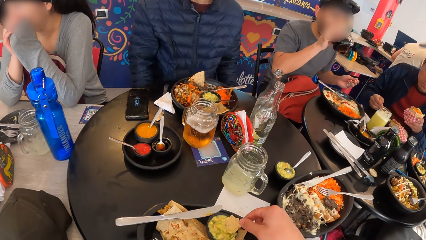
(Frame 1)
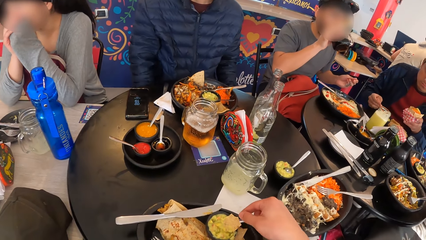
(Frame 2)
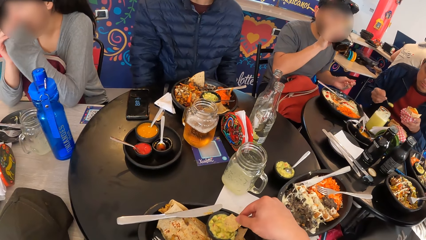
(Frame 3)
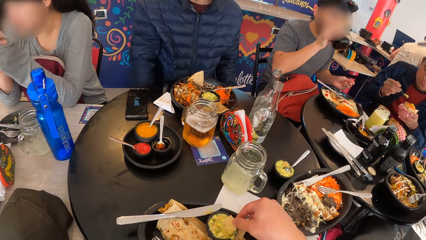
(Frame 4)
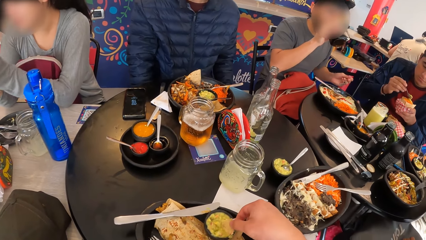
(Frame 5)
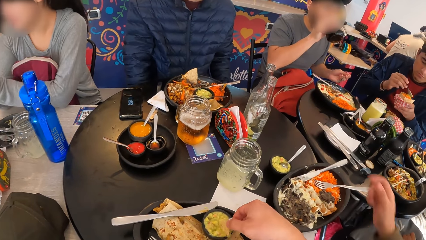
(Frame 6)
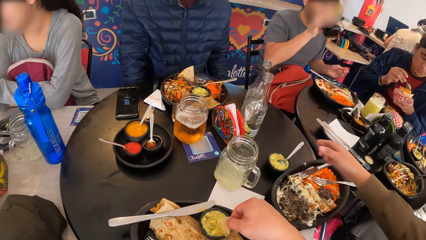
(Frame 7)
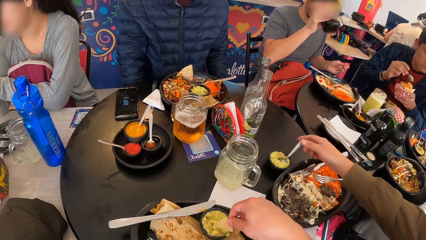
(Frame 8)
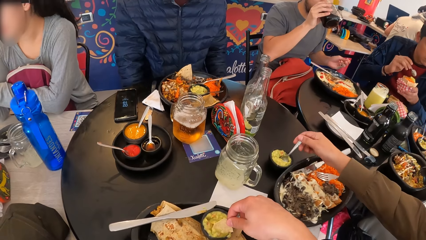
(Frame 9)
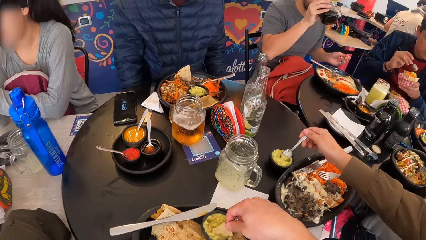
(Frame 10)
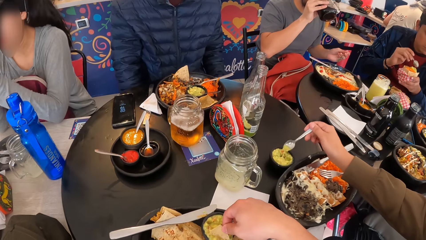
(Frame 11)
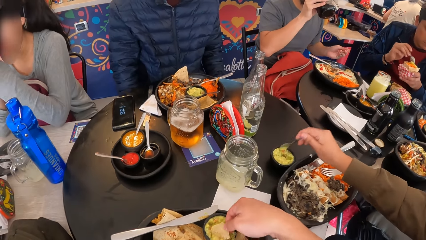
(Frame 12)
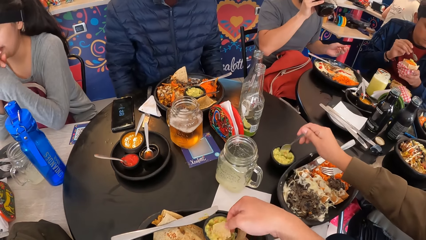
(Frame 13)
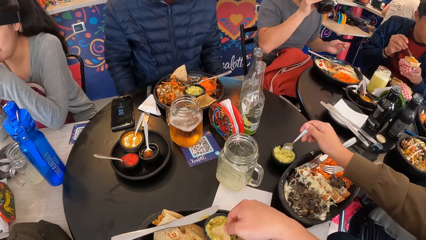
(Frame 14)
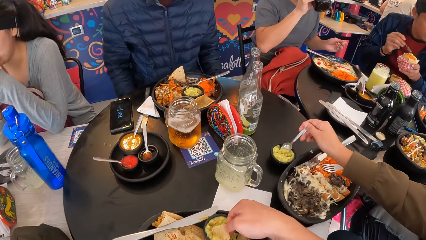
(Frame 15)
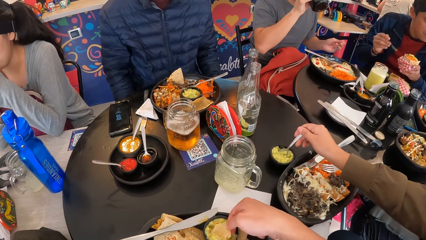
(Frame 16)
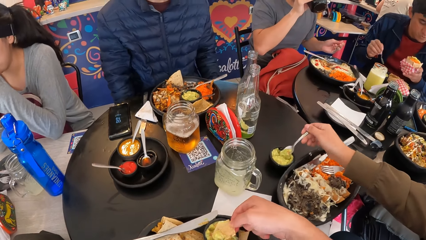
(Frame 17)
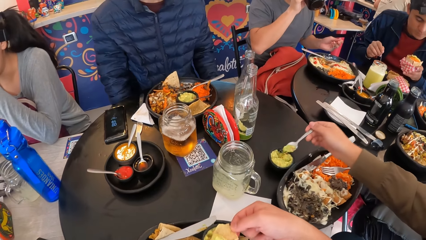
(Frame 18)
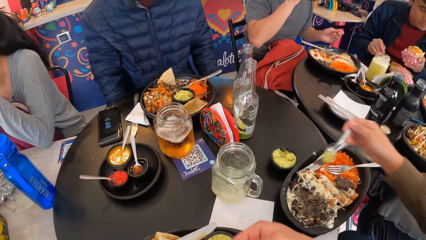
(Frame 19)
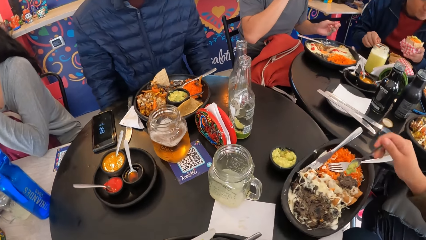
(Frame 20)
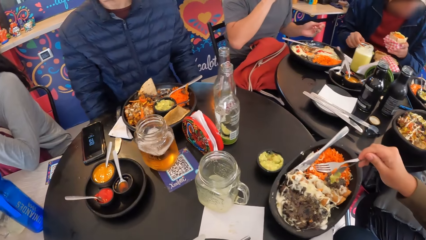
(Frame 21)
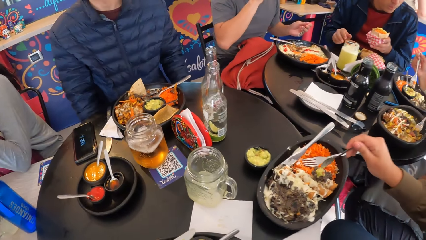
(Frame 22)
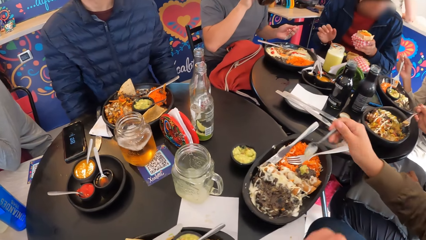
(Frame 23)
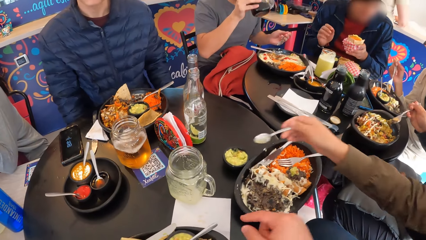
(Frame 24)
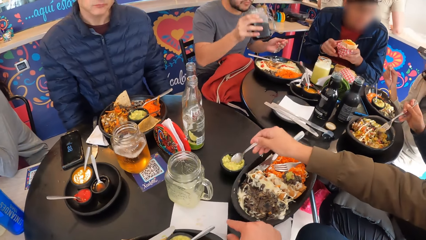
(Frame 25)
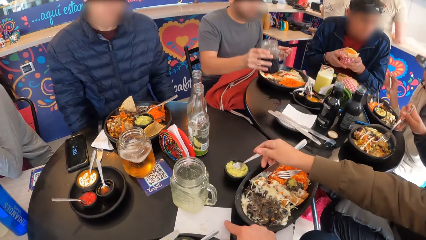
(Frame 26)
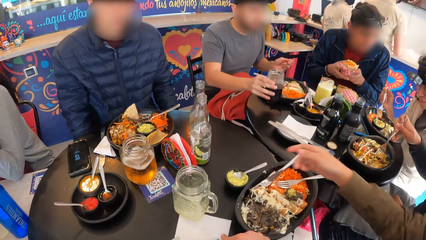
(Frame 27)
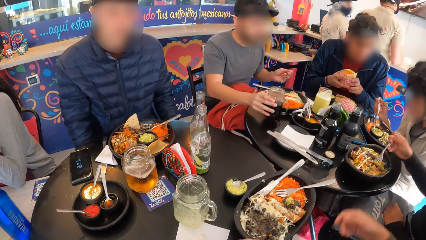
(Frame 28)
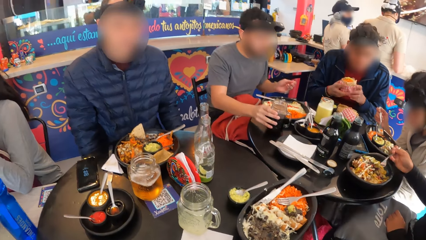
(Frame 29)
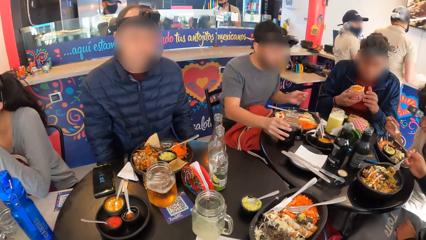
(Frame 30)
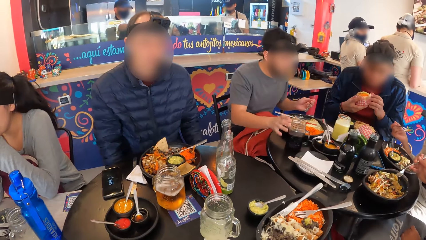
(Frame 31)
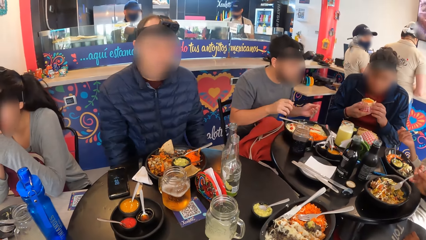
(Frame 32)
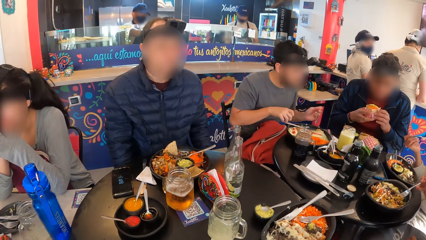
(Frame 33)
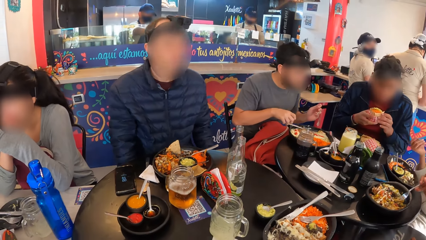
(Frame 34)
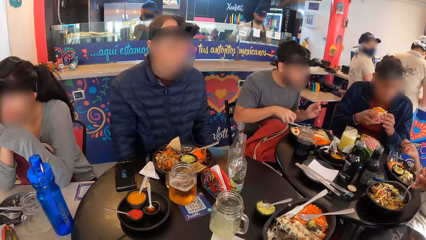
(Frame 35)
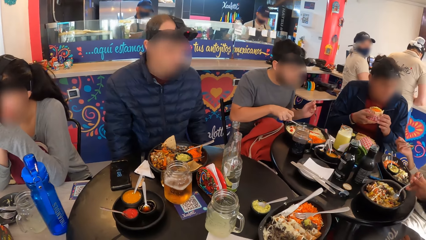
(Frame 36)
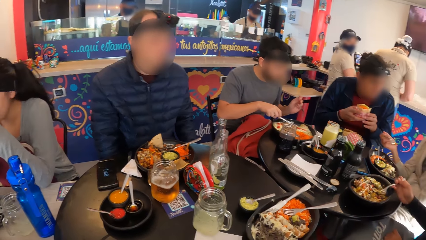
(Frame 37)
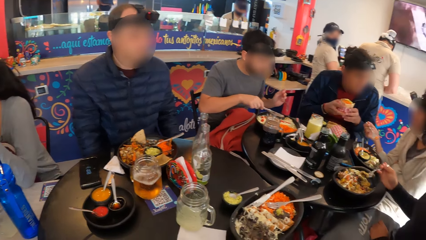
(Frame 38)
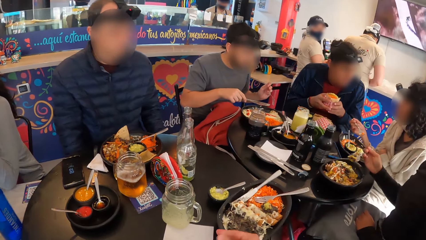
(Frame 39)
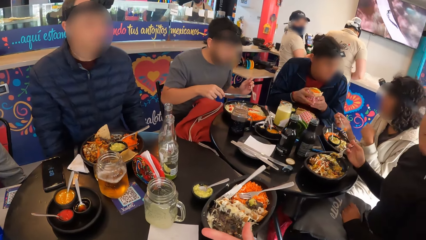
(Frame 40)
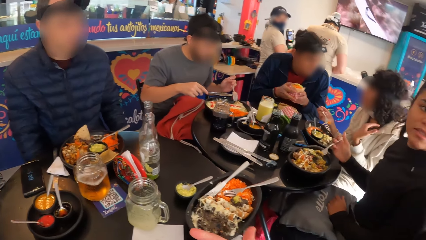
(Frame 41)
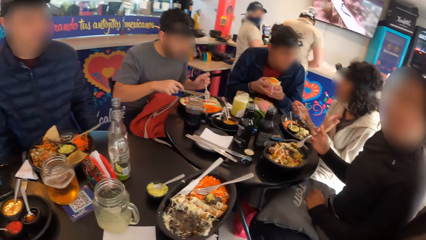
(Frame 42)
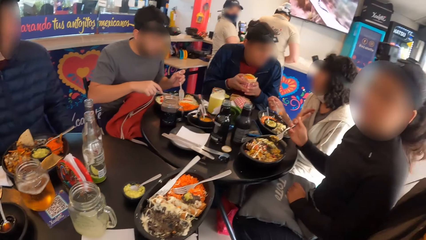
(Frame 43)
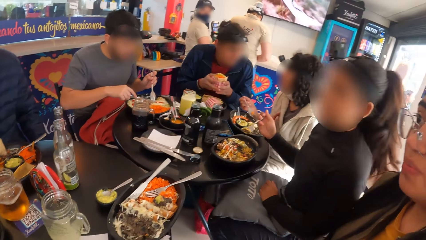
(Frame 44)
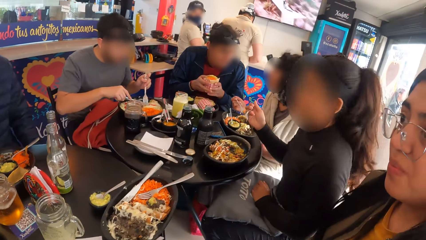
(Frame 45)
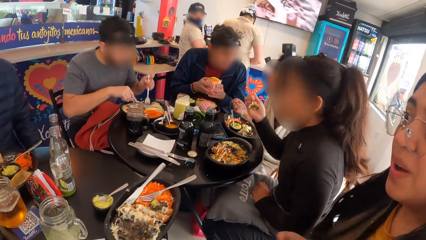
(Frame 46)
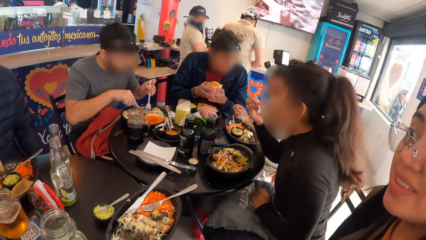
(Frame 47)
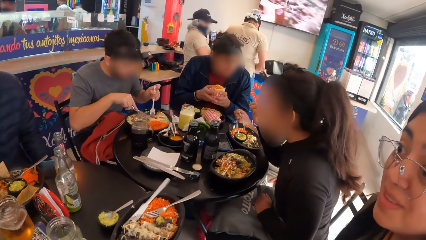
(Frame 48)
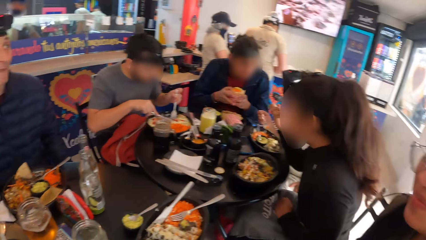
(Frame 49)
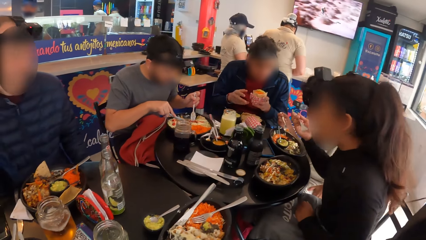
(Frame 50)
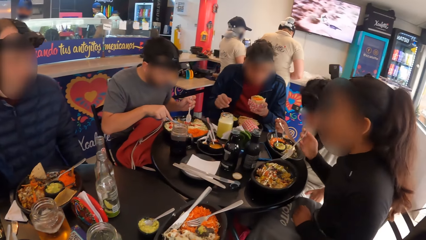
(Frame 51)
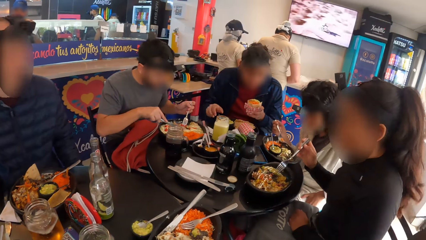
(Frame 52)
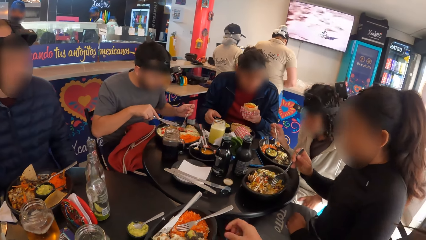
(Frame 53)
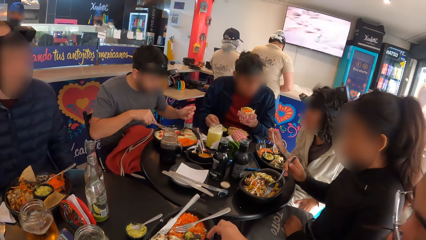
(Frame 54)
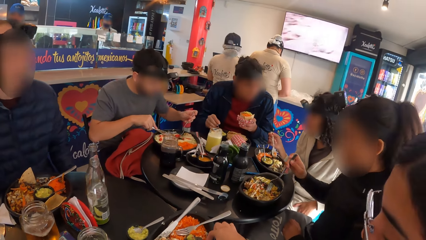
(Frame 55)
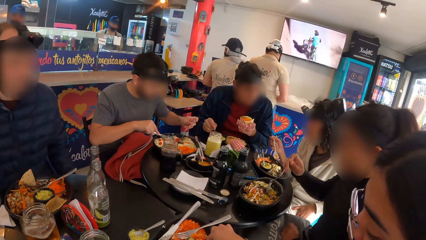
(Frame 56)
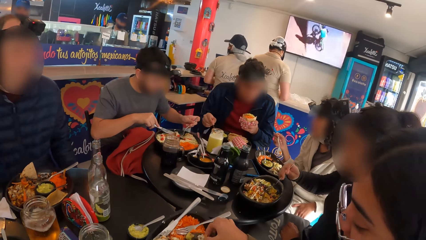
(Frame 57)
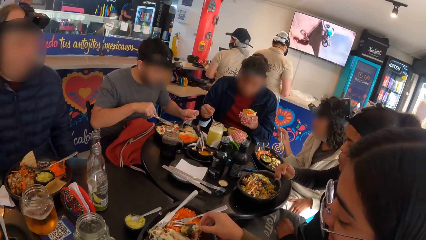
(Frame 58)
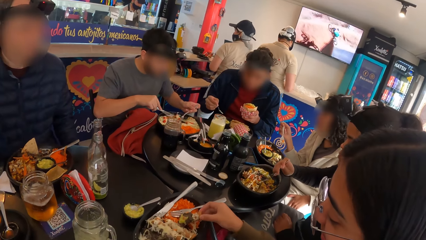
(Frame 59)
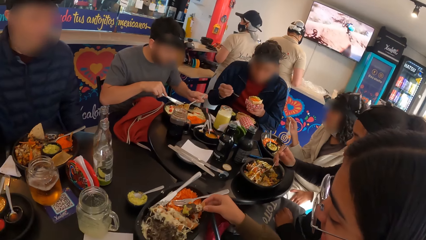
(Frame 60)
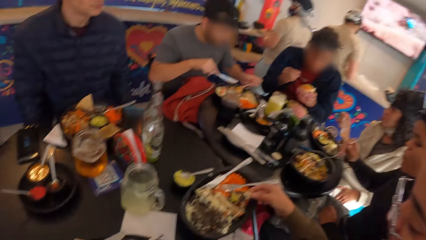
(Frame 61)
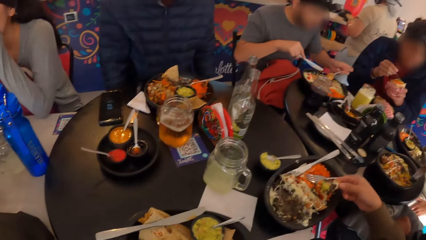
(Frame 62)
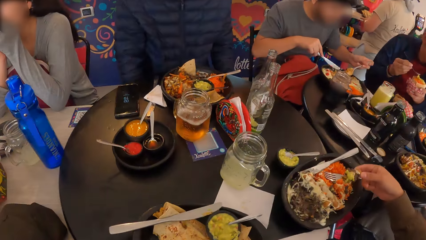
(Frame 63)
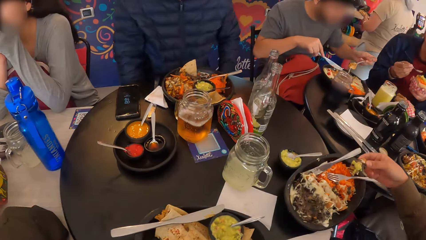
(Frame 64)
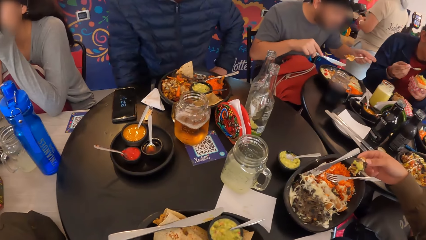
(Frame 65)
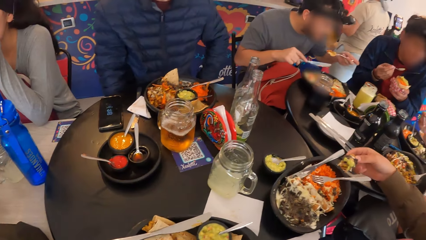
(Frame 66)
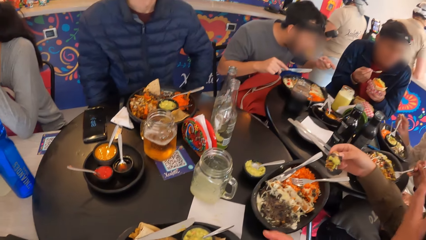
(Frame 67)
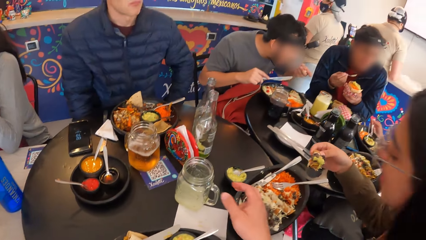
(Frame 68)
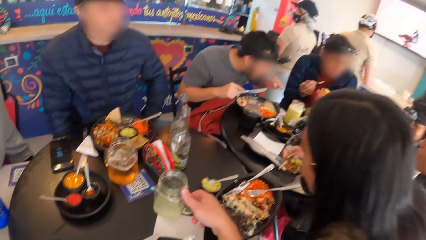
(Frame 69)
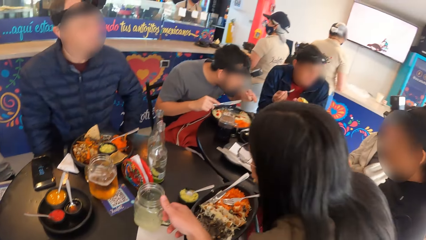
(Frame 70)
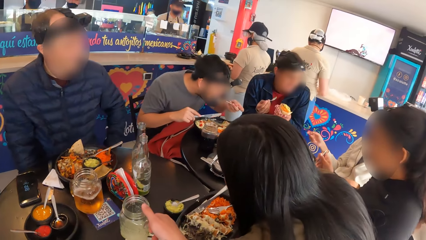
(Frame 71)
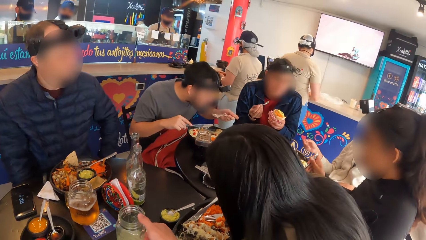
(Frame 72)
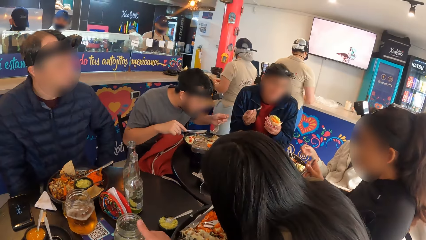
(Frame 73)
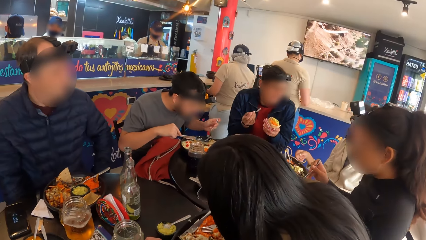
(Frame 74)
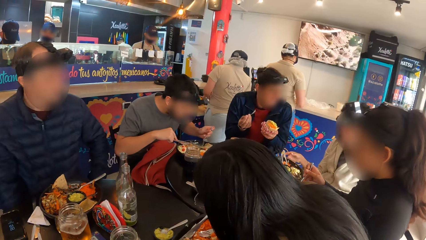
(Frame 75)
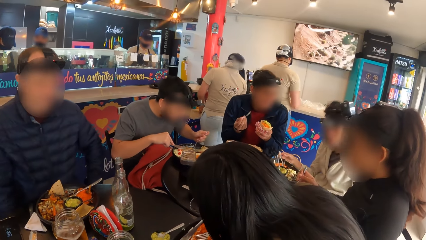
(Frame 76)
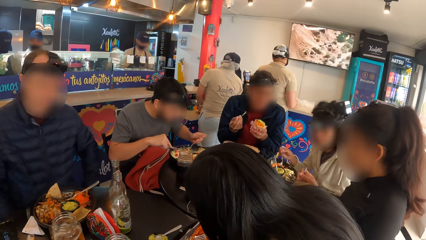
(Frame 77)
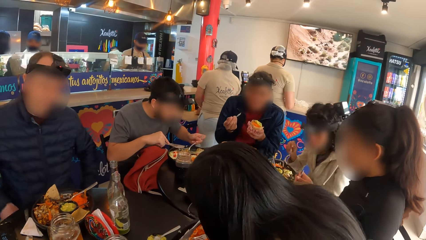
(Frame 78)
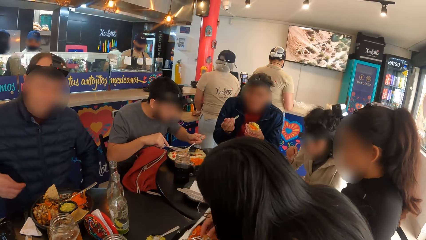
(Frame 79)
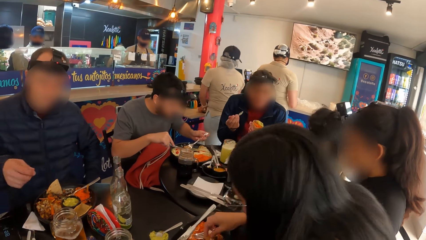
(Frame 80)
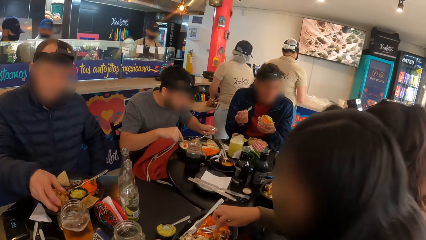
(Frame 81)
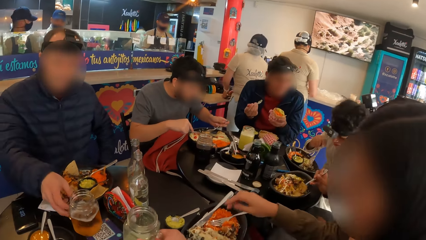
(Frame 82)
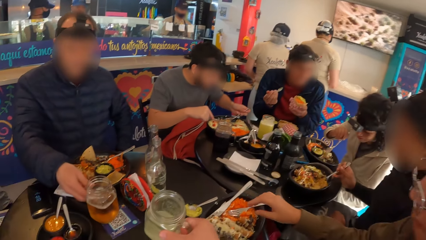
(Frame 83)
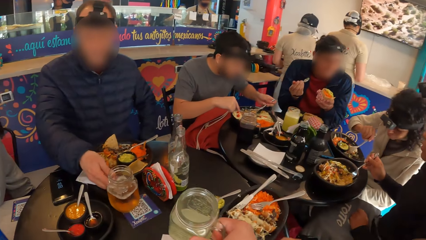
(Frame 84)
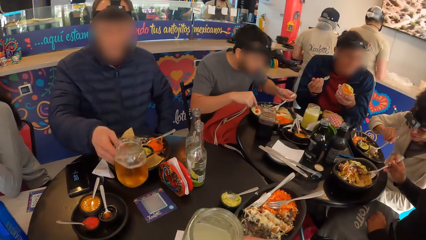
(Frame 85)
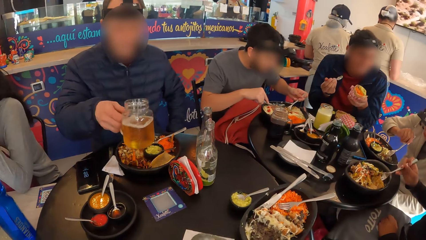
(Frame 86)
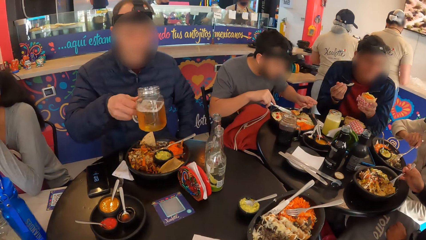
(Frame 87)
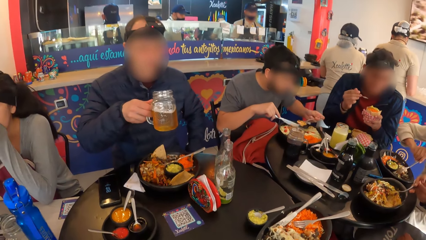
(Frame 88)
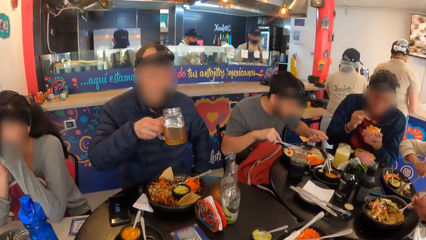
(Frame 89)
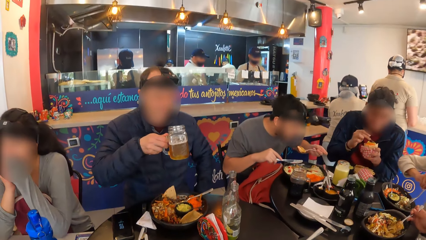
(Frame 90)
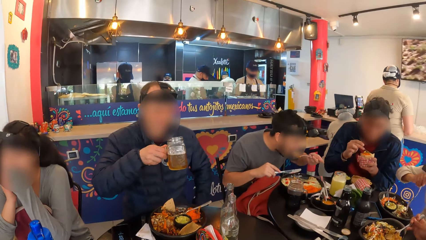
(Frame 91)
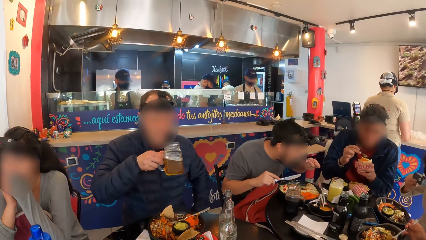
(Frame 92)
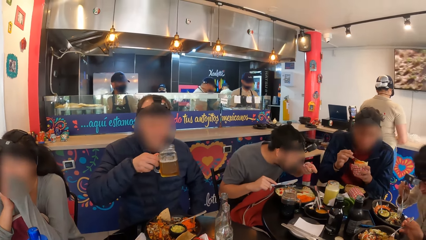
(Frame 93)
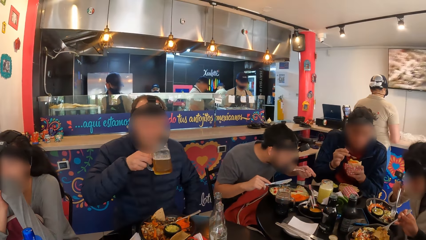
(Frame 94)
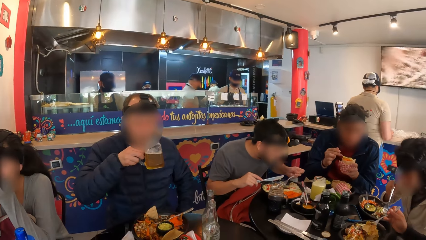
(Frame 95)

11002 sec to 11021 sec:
A woman takes a spoon of stuffing from the stuffing container with her right hand. The woman drops stuffing from the spoon in her hand on the plate of meal. The camera wearer scoops stew with the piece of bread. The woman drops the spoon in the stuffing container with her right hand. A man drops the glass mug of drink on the table with his right hand. The woman interacts with another man. The woman places her right hand on the glass mug of drink on the table. The camera wearer touches the glass mug of drink on the table with his right hand. He takes a cup of water. The other man picks up the glass mug of drink from the table with his right hand. The camera wearer drinks water. The other man drinks from the glass mug of drink in his right hand.
